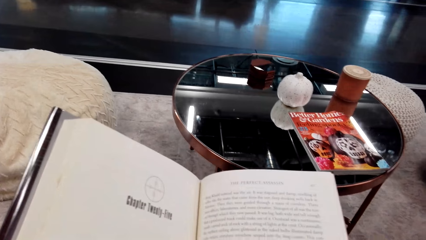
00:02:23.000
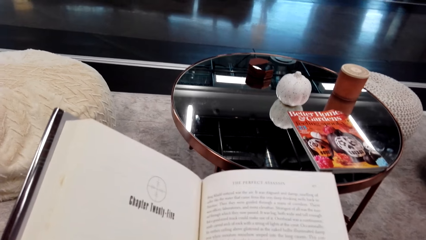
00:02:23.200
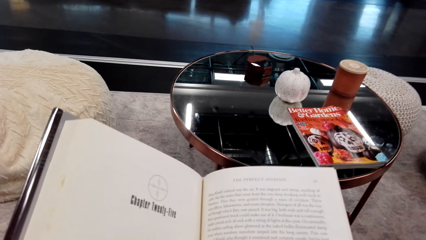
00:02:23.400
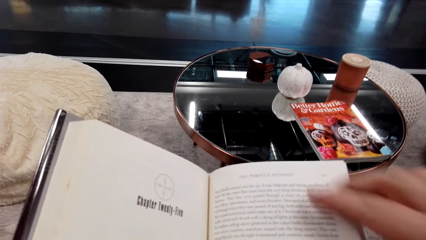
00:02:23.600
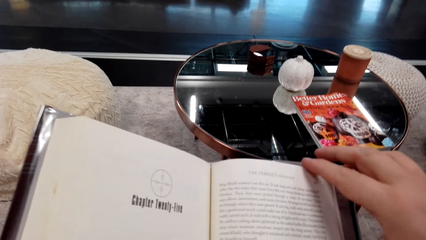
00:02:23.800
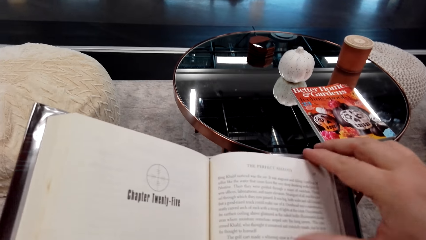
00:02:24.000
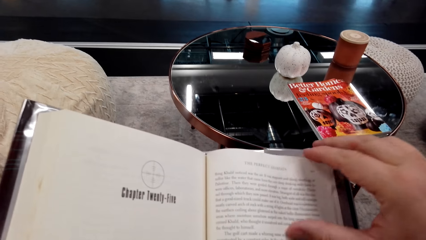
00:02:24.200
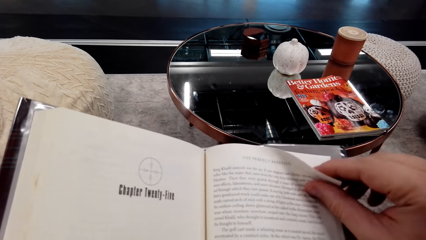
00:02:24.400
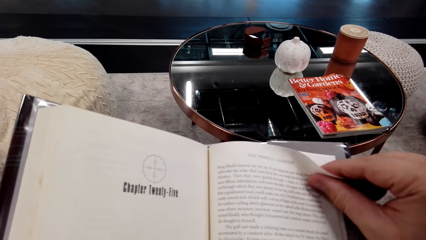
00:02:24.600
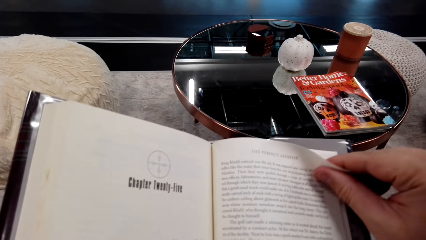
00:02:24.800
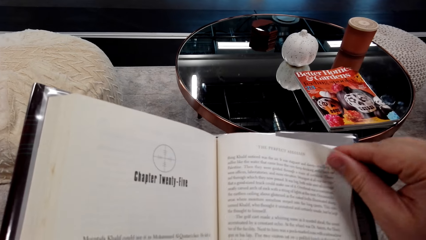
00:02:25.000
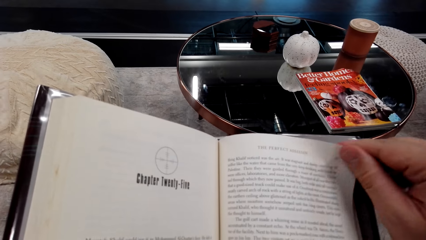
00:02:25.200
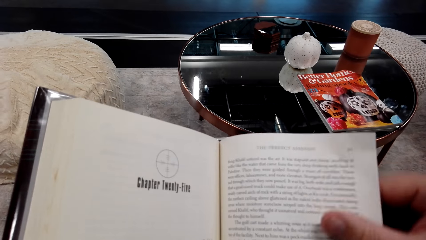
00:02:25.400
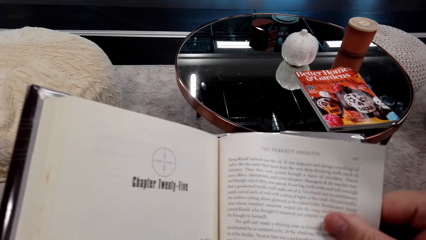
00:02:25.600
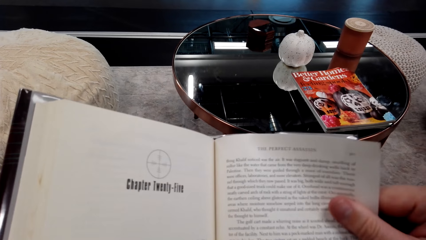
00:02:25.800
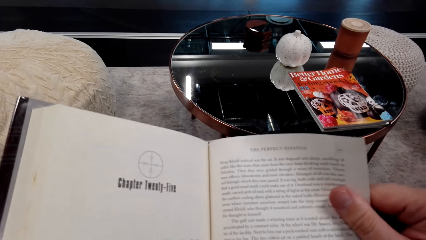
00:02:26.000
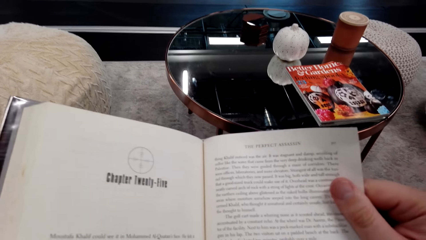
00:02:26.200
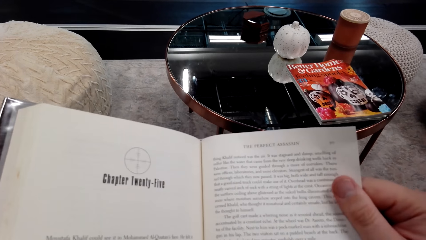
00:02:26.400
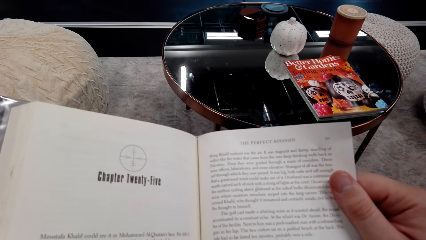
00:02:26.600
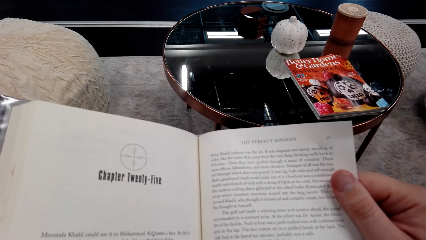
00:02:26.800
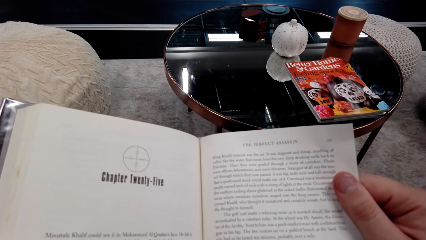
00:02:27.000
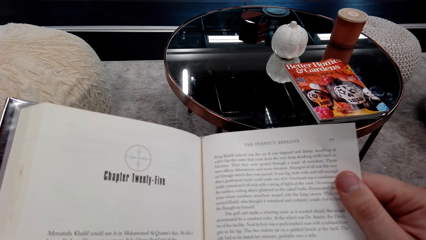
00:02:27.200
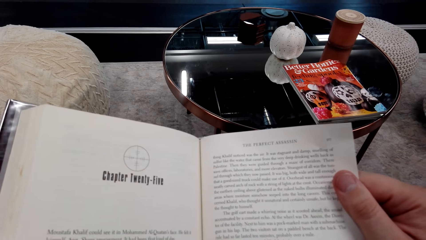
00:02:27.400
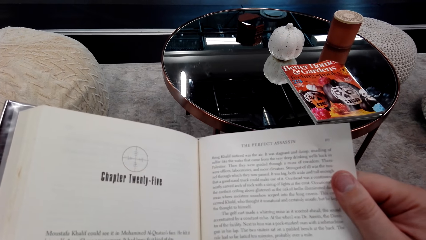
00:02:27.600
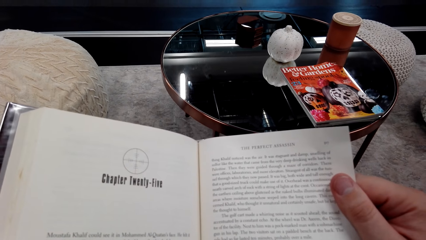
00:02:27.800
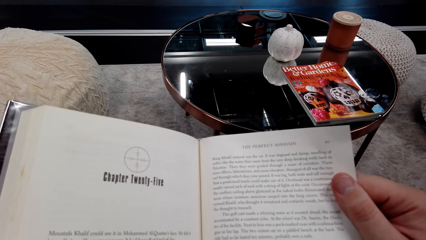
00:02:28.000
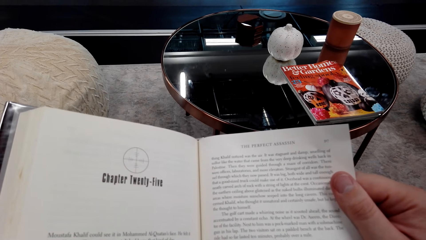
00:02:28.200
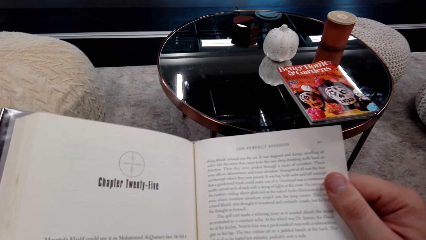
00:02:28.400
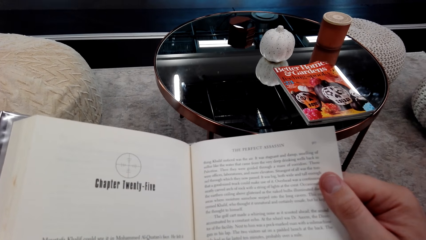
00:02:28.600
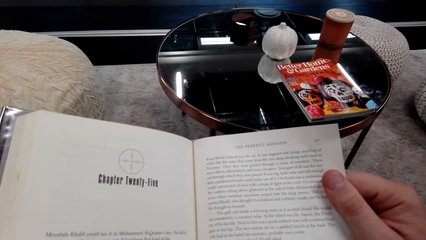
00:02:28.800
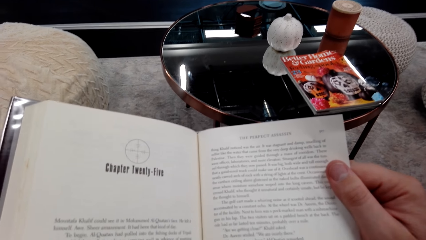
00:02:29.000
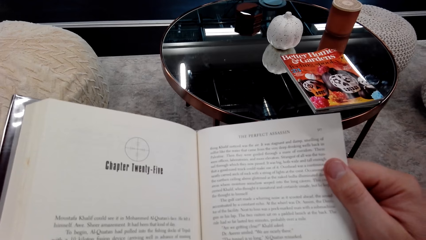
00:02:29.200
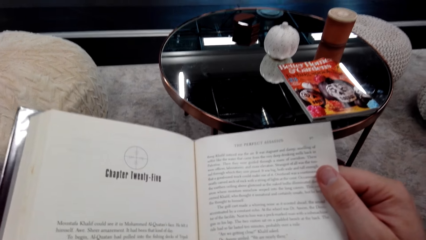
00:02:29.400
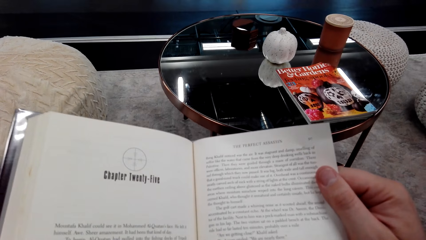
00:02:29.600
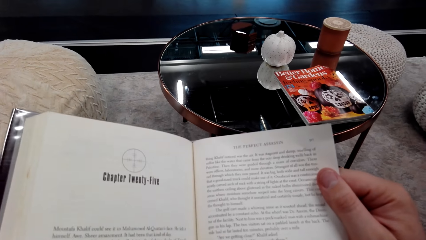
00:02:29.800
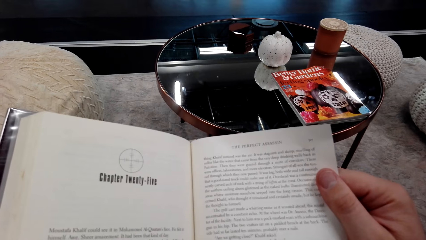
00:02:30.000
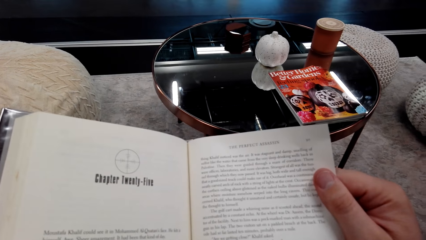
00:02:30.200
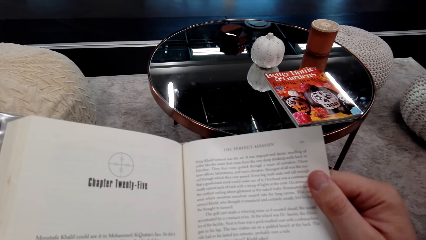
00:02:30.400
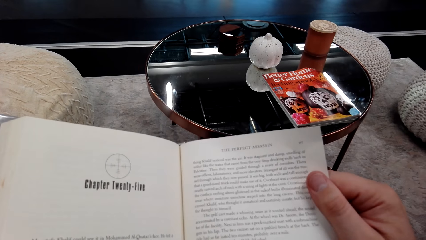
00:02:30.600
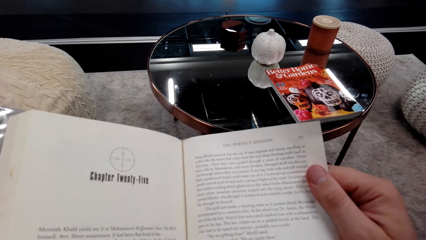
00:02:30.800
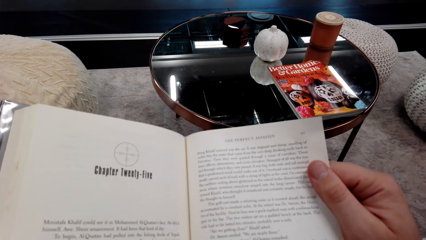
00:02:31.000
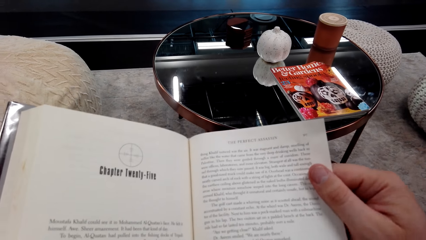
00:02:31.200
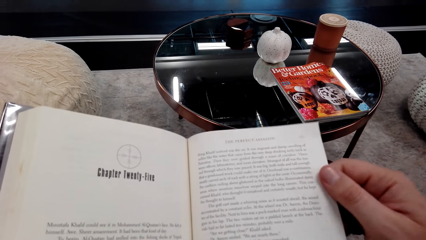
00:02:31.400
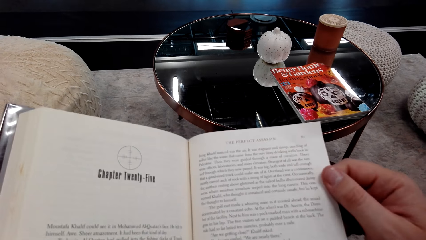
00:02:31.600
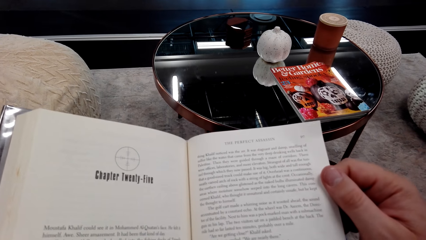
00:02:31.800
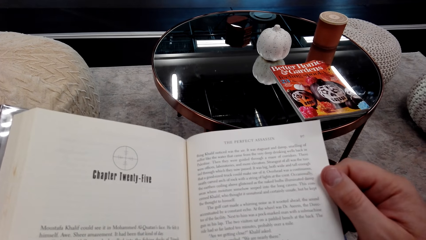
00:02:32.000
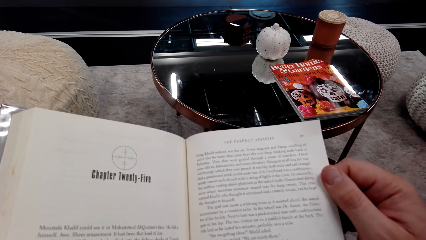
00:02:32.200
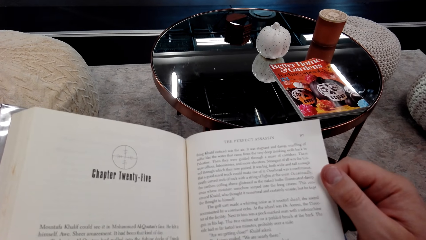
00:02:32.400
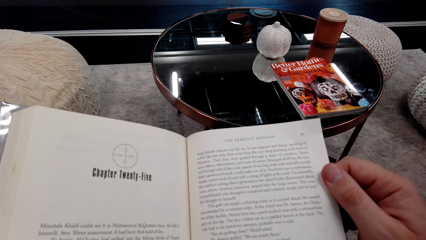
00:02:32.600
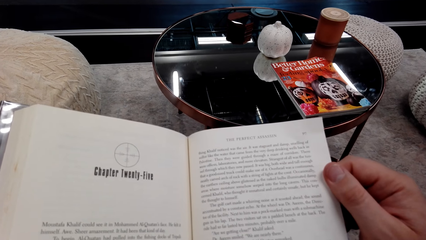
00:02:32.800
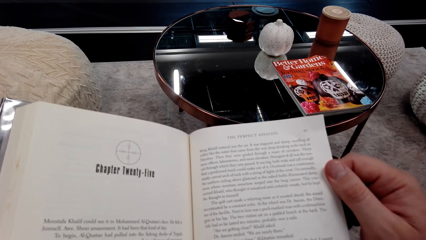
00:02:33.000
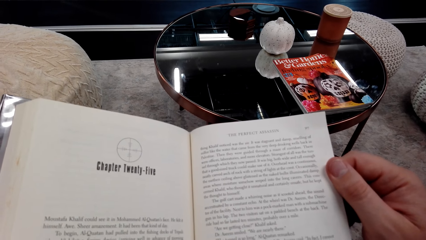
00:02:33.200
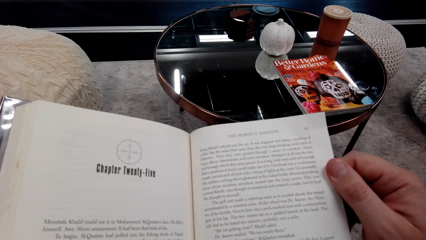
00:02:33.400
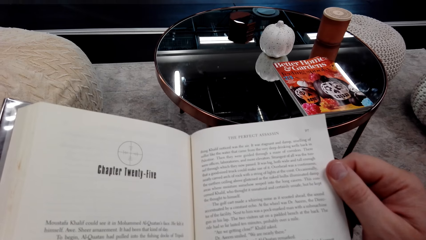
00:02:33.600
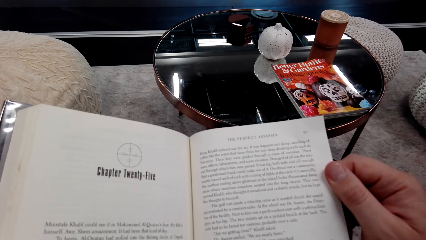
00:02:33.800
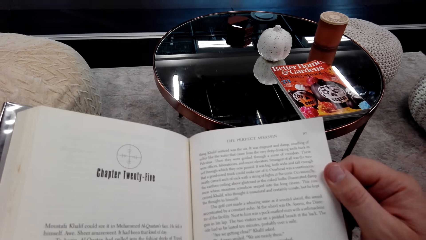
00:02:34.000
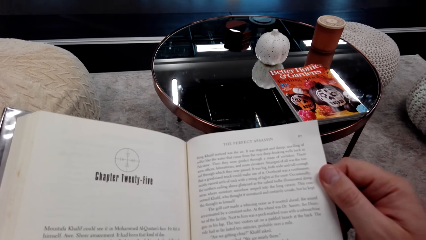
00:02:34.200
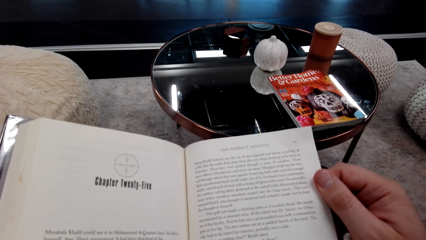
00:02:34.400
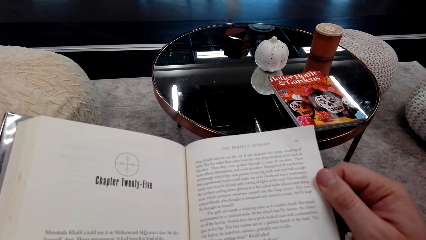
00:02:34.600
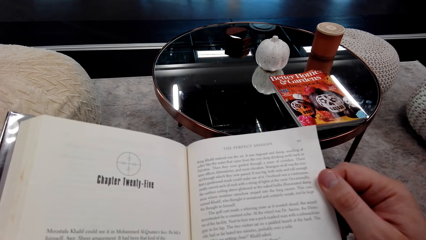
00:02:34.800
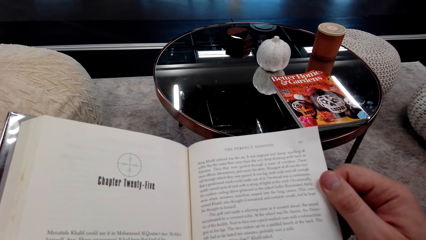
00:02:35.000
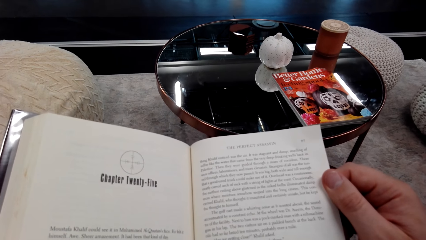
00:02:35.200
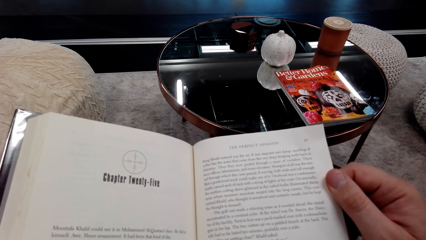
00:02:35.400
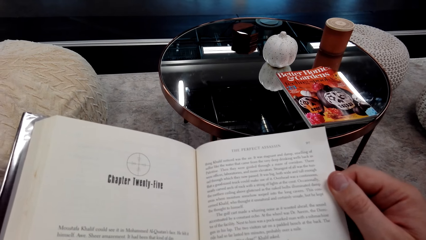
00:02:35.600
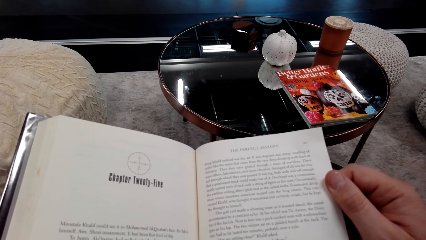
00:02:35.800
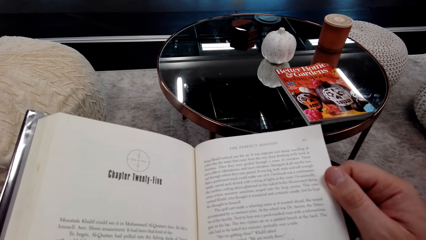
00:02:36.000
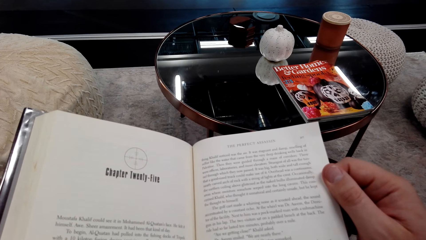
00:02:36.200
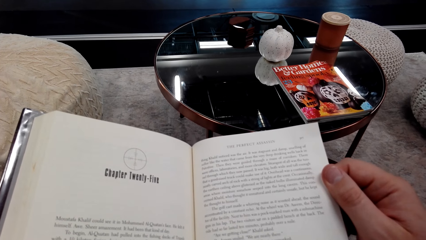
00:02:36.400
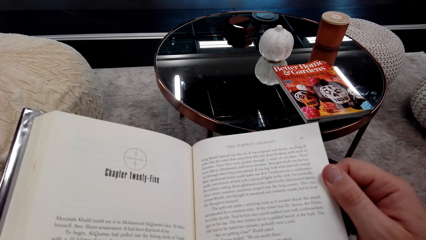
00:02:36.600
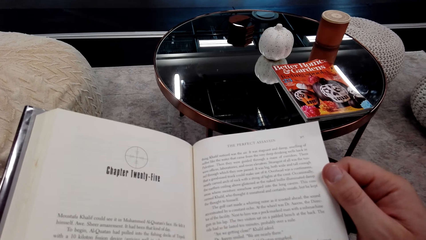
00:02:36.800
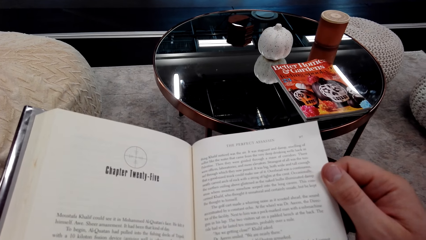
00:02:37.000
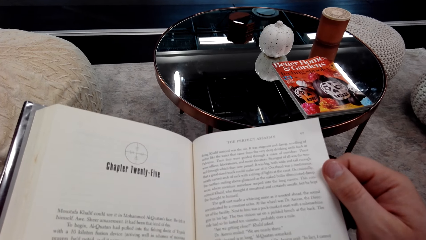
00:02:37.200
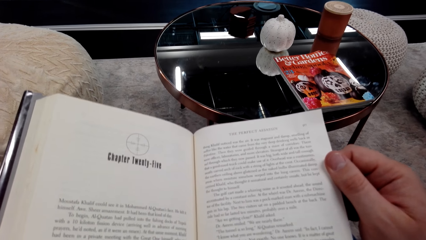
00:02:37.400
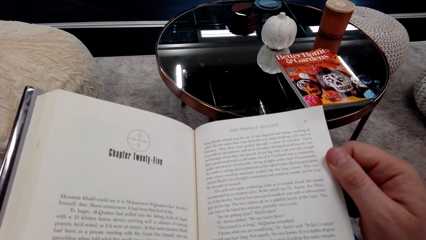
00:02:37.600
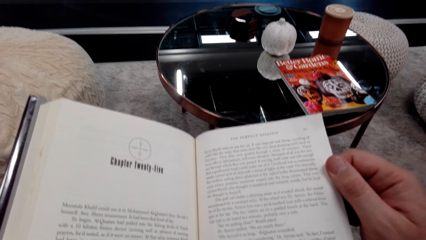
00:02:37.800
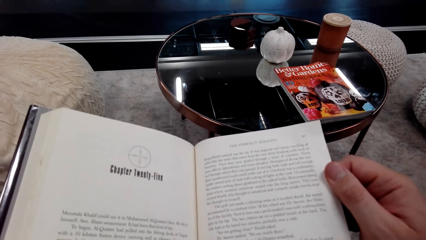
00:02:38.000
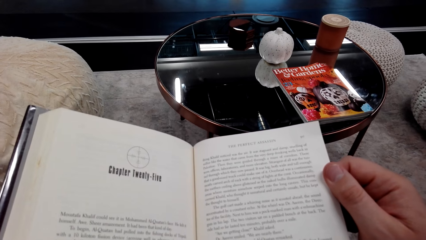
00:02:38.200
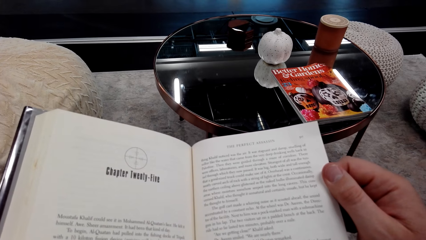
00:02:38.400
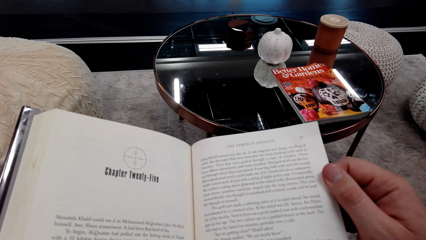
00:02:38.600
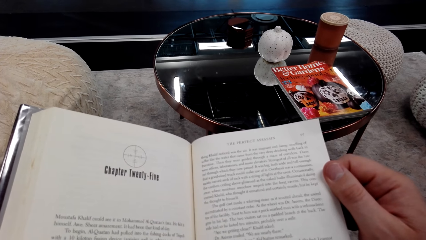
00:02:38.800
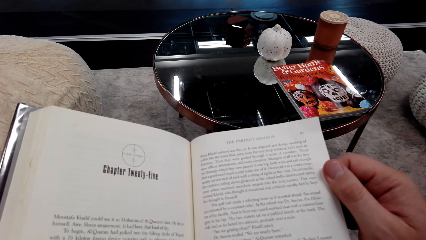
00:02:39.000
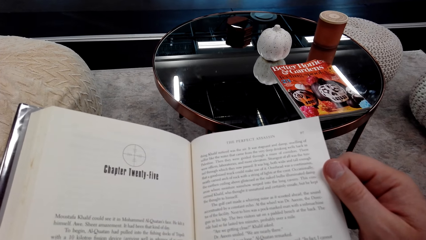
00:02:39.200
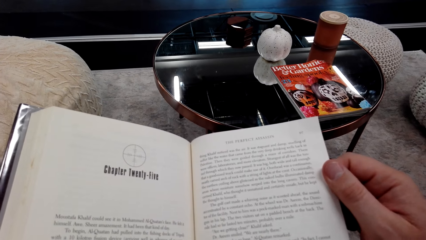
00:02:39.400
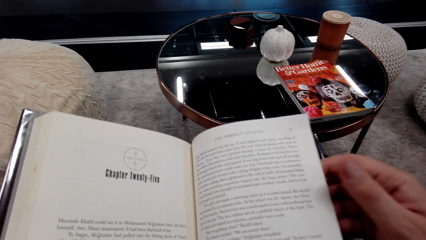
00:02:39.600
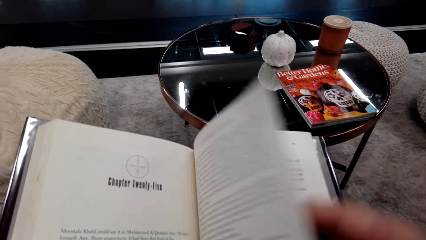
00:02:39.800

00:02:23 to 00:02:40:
The camera wearer holds a page on the book.
